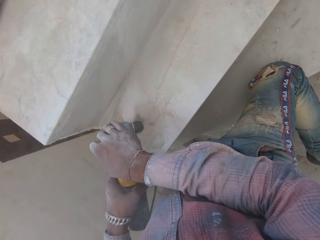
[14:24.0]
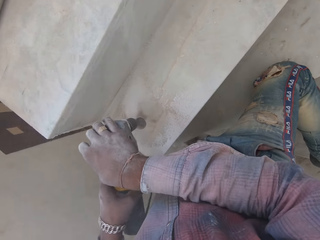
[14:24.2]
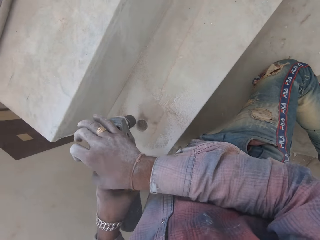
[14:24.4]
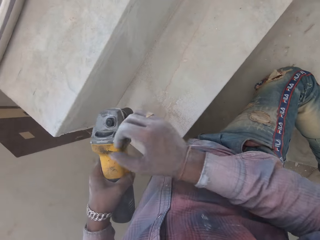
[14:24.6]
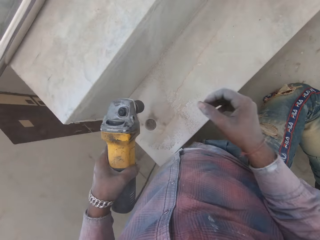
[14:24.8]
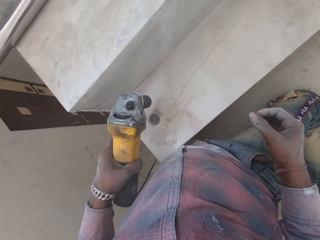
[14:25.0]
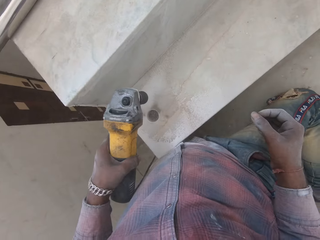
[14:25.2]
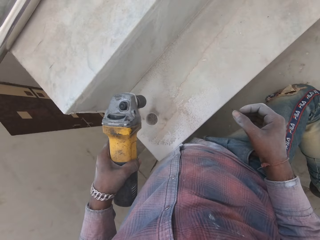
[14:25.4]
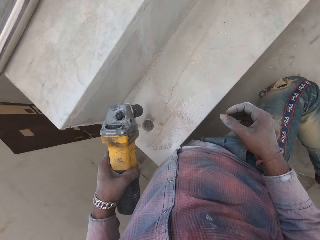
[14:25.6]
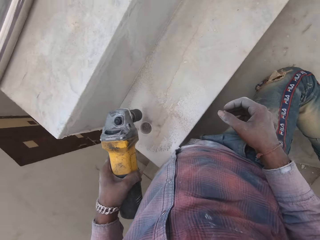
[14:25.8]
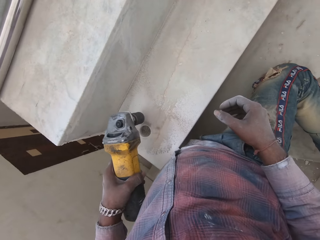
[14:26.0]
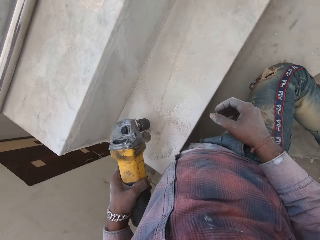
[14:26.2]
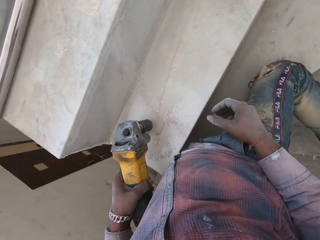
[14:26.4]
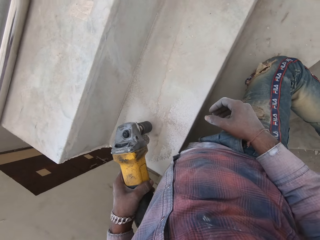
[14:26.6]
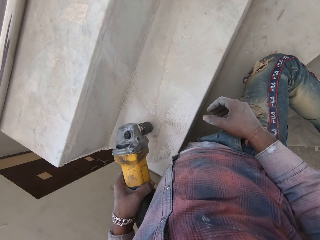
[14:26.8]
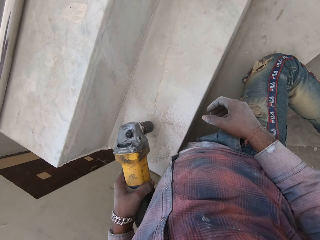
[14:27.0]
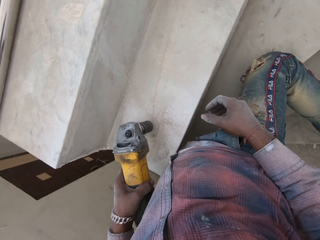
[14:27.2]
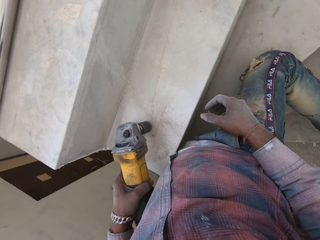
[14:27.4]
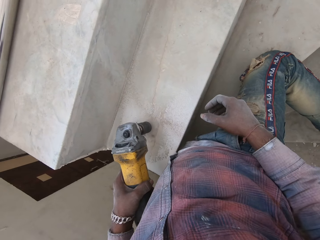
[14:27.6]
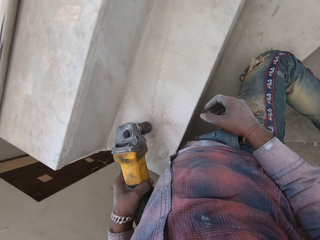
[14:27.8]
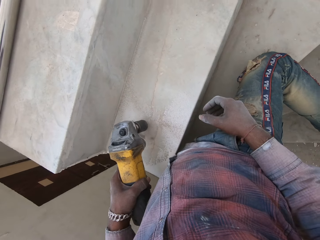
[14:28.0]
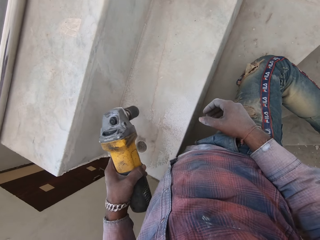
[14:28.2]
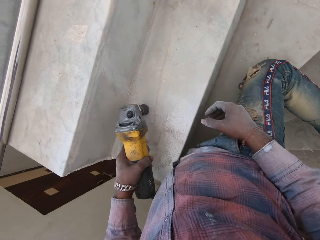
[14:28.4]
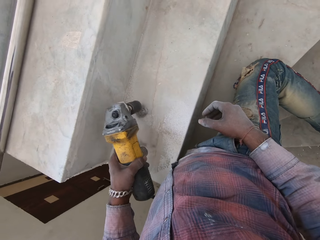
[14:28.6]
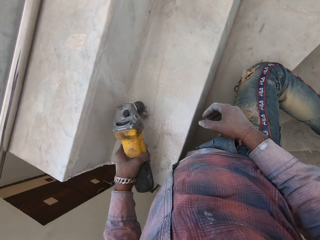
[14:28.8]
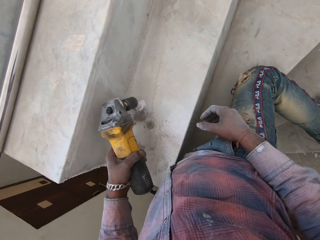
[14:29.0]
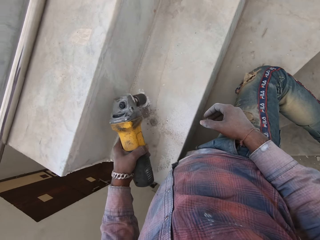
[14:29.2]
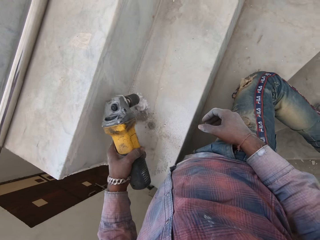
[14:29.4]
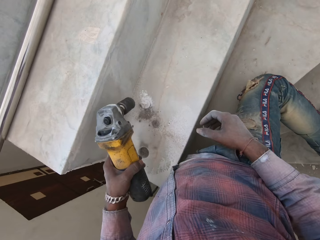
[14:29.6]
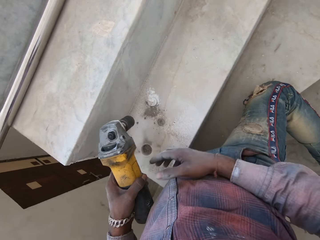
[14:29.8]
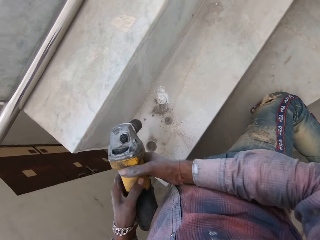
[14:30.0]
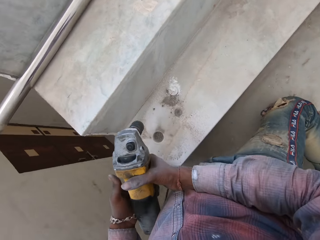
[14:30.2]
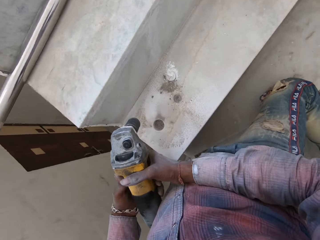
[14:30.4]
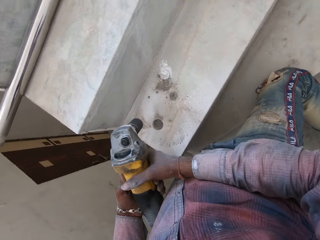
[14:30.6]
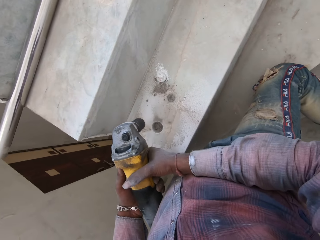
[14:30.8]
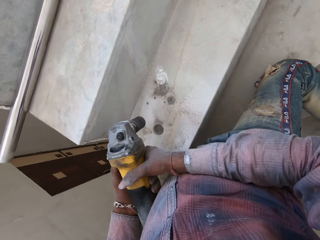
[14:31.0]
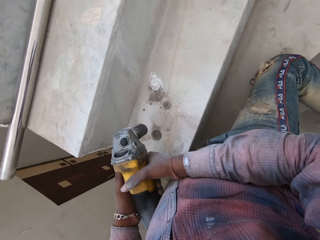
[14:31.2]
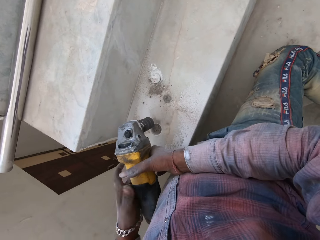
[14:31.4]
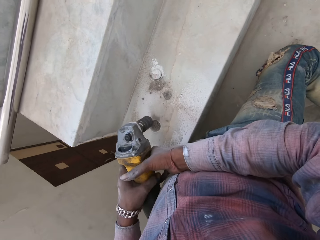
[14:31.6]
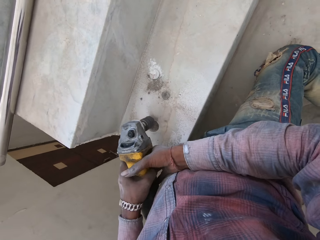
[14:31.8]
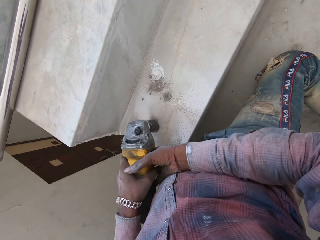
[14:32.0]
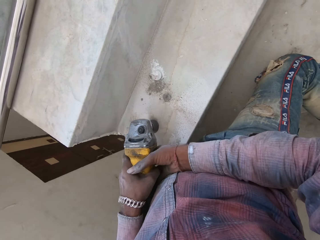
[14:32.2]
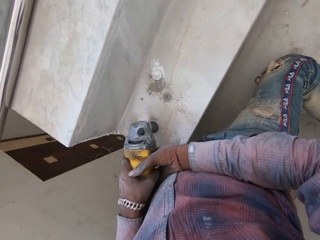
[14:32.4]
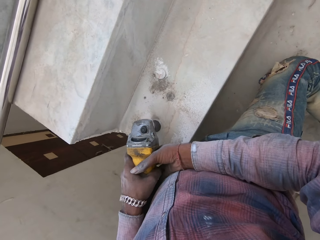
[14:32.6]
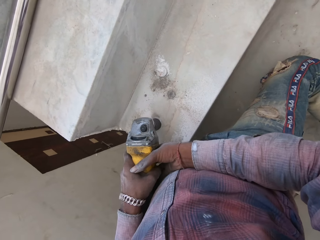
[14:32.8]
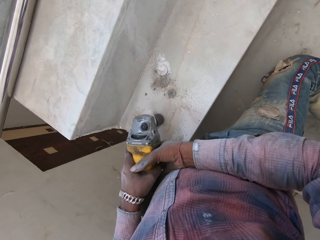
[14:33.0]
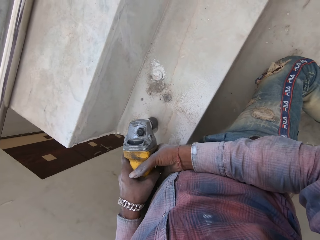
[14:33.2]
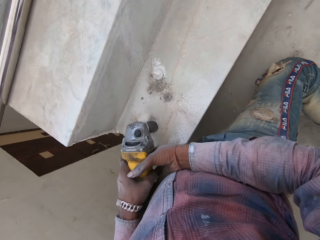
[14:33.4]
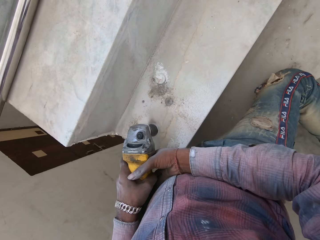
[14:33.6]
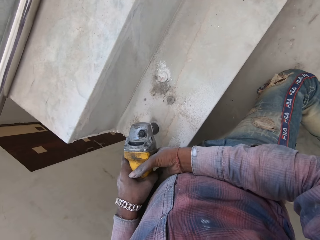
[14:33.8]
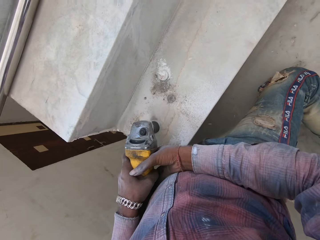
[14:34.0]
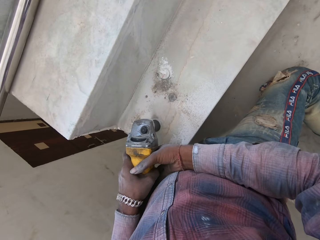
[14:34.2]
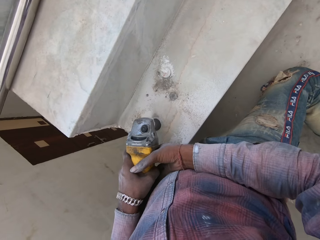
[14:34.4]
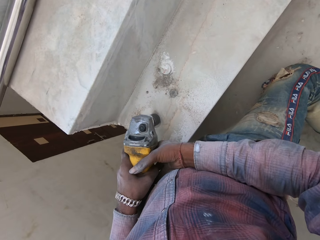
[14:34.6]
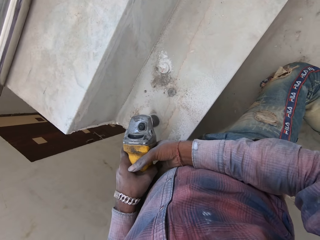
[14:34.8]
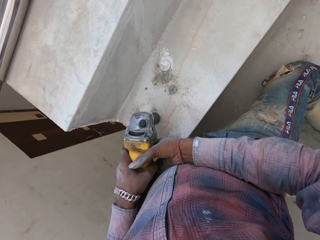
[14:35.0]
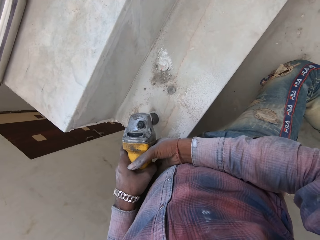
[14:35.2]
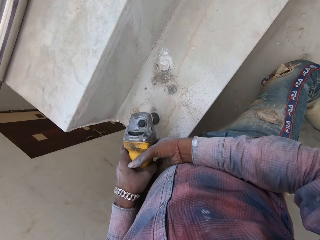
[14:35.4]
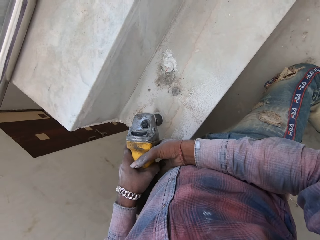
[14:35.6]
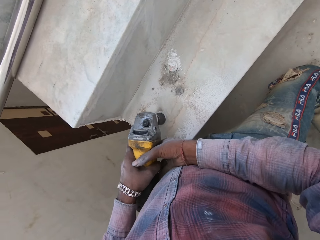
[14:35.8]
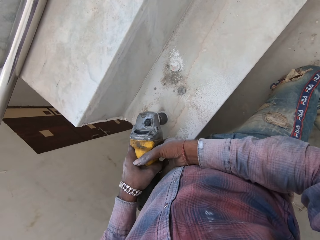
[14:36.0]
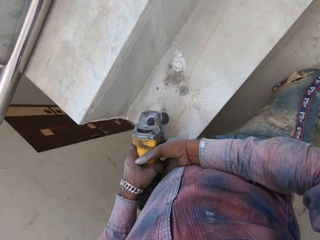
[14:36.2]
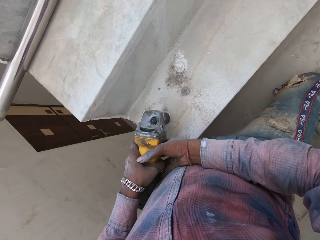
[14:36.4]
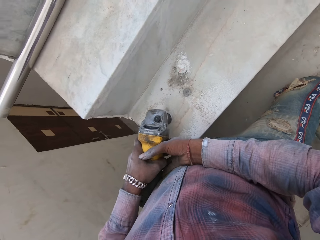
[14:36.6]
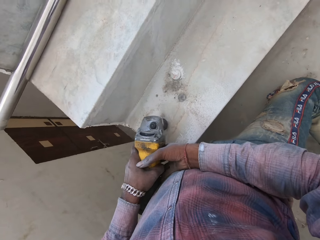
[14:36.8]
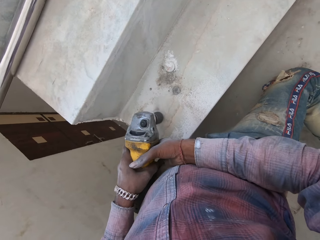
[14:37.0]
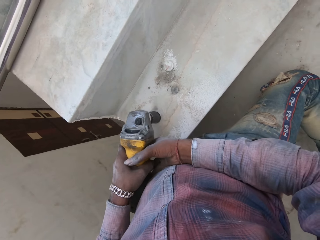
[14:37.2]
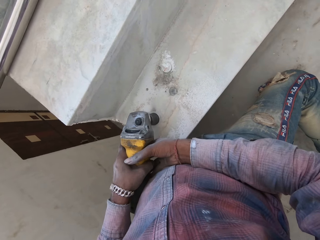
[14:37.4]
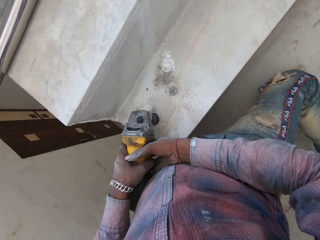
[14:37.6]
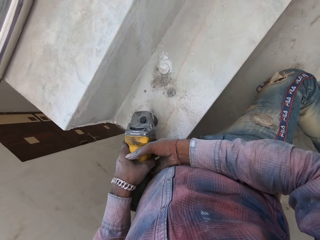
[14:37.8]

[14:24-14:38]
The camera wearer looks around the staircase. They remove dust in the drilling machine. They hit the concrete with a hammer drill. They start the drilling machine. They drill a hole on the concrete with the hammer drill.

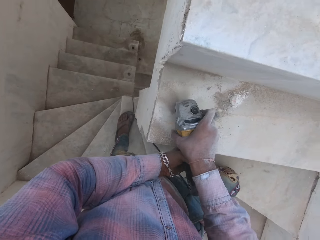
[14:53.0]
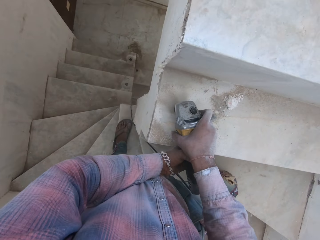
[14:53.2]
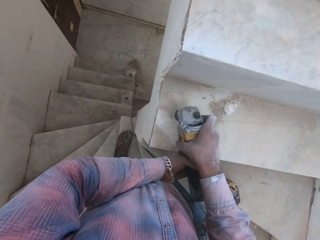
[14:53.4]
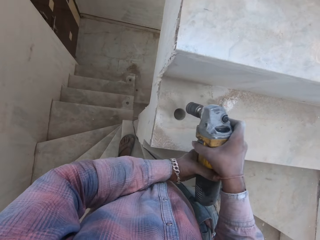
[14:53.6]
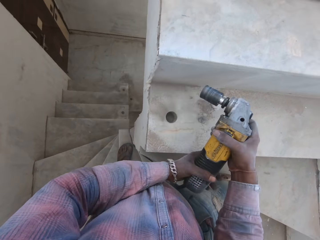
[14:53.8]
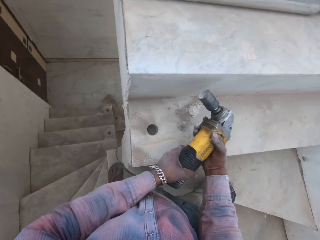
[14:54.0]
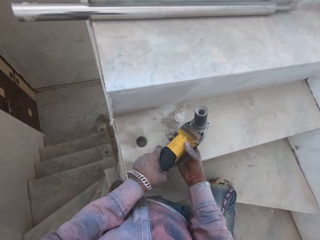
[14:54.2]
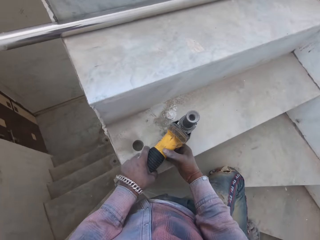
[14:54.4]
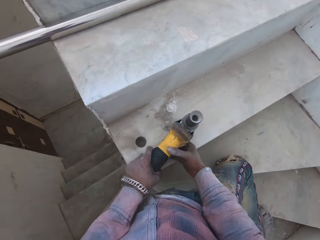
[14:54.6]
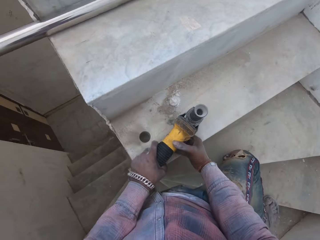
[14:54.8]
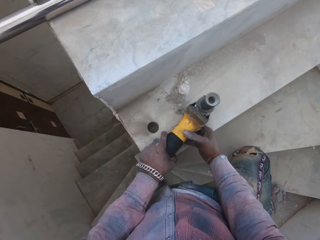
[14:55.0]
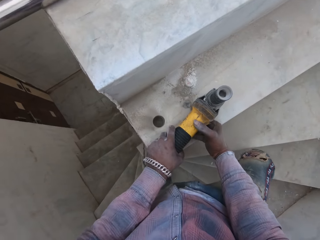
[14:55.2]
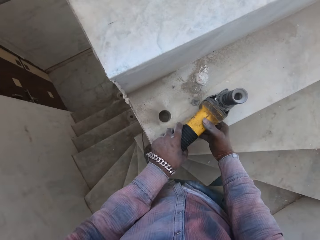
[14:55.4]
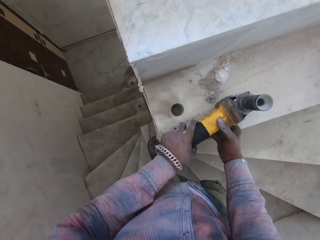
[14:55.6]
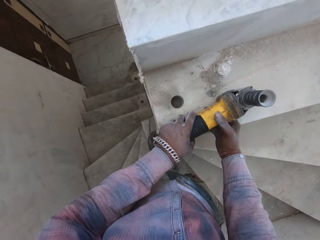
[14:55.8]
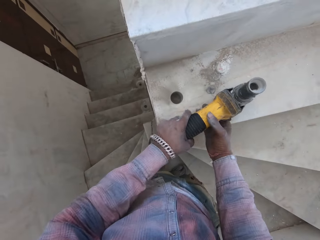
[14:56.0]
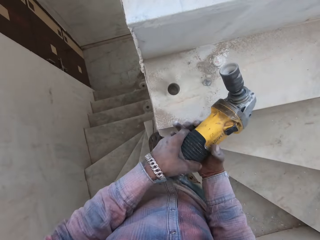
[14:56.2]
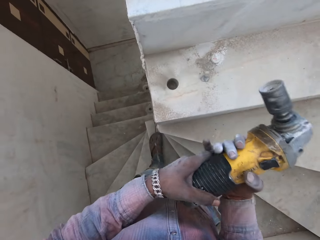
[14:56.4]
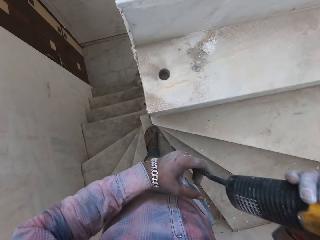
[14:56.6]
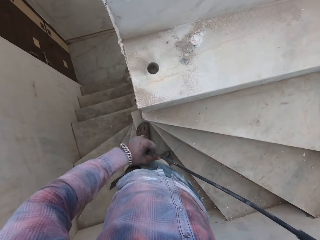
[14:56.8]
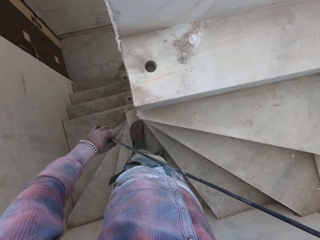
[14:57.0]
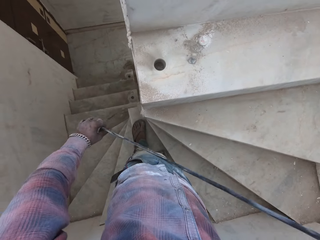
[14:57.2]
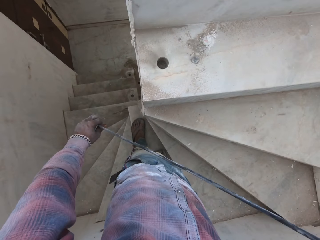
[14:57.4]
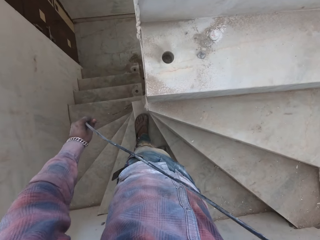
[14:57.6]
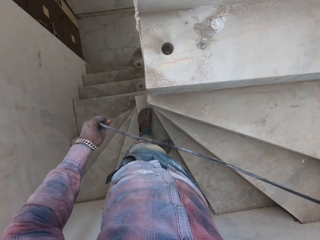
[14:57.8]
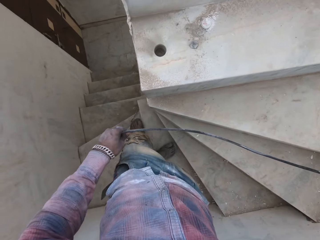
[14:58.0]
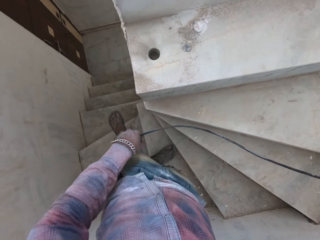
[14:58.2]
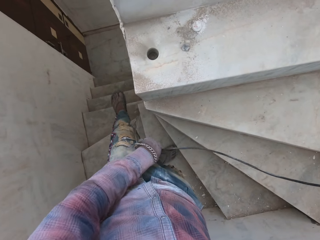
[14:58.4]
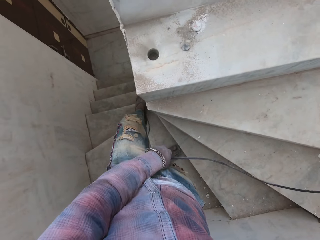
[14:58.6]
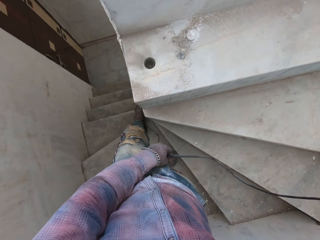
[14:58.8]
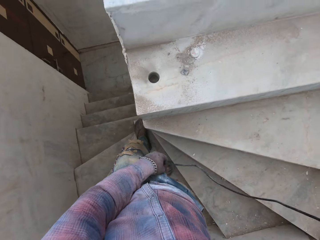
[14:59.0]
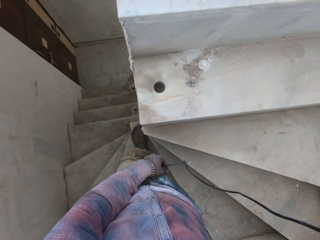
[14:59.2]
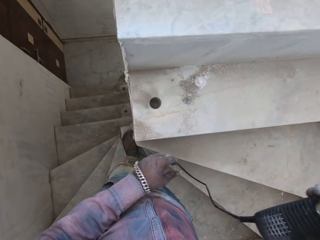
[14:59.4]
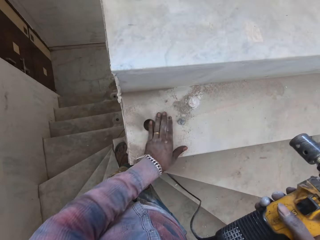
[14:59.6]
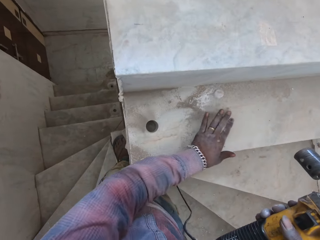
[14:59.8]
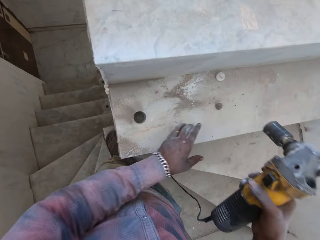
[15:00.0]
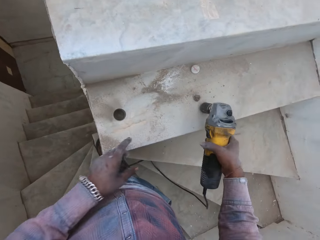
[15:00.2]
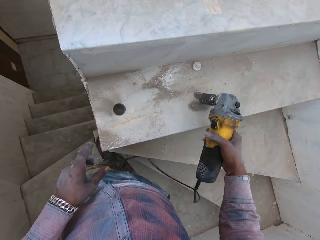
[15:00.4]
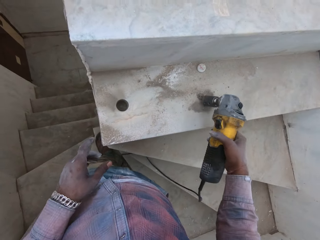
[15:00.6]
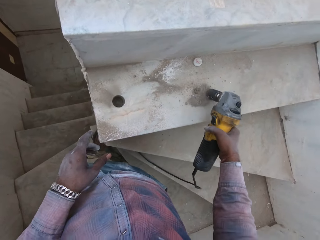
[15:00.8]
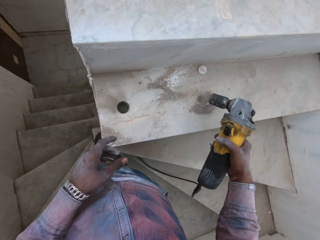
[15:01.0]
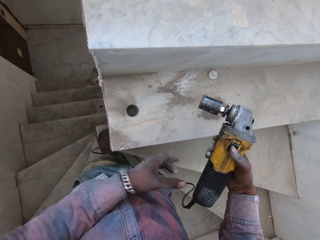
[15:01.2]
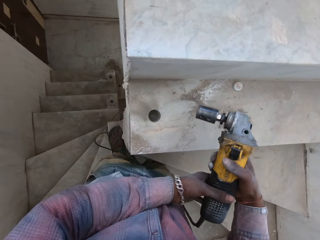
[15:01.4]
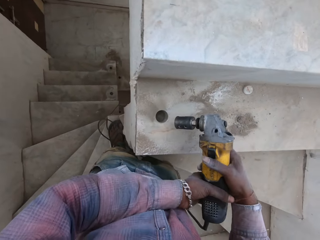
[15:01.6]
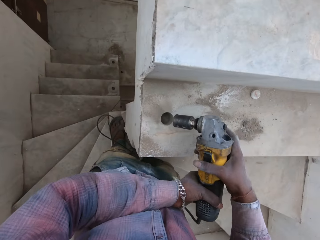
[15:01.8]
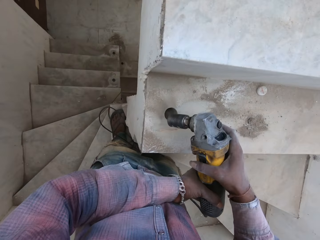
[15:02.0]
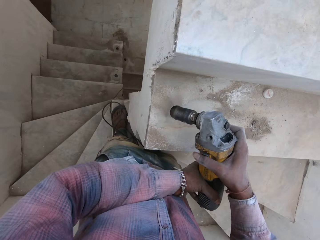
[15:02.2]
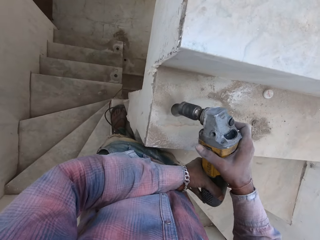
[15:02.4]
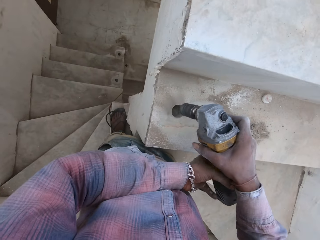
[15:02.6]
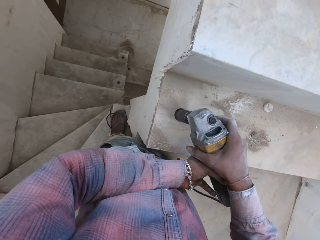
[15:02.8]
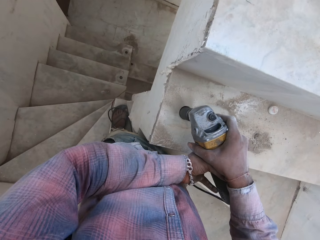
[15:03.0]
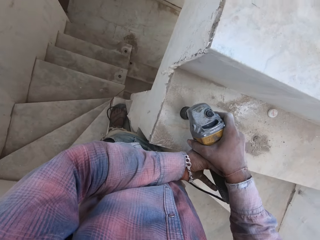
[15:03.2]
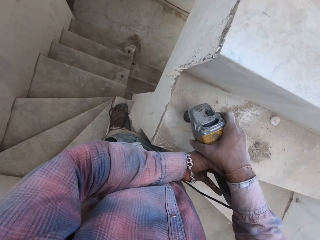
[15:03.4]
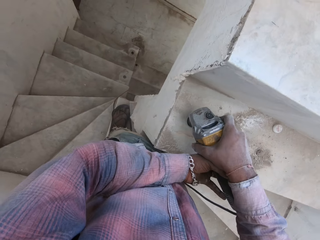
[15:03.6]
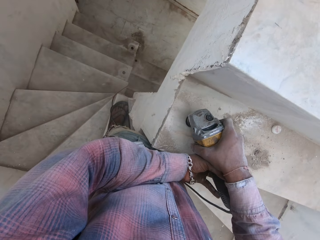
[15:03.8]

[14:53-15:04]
The camera wearer turns the hammer drill. They stop the drilling machine. They pull the wire and step on the wire. They move dust. They wipe on the stairs. They remove dust in the drilling machine. They hit the hammer drill on the concrete. They start the drilling machine and drill holes.
